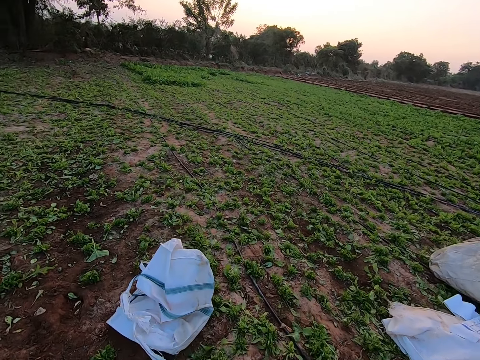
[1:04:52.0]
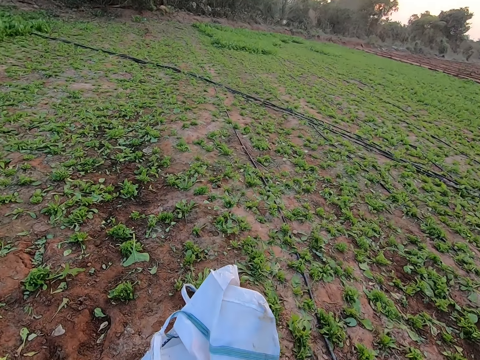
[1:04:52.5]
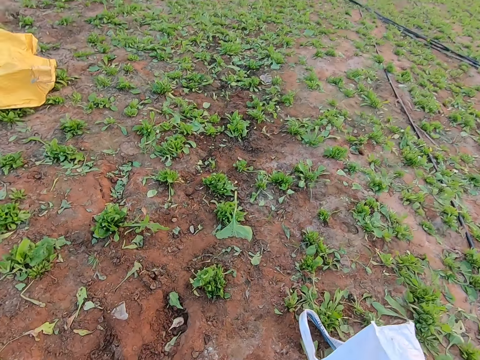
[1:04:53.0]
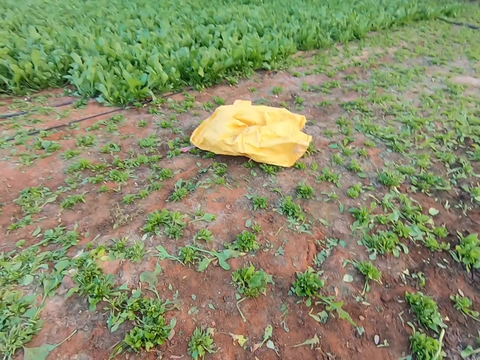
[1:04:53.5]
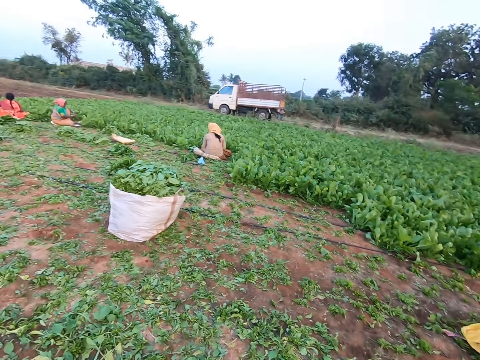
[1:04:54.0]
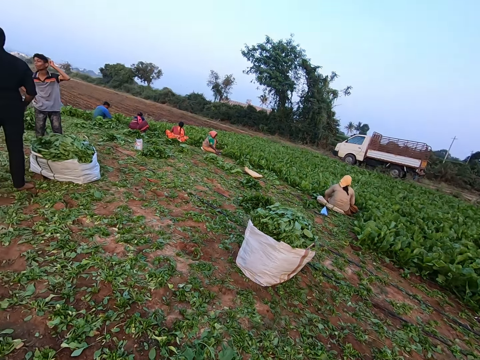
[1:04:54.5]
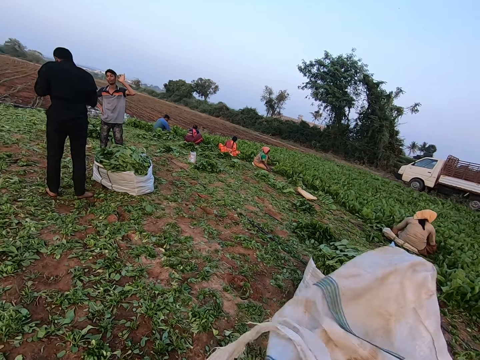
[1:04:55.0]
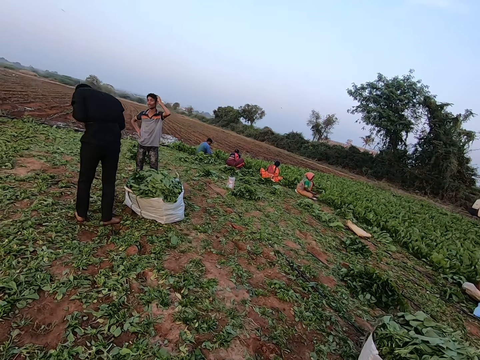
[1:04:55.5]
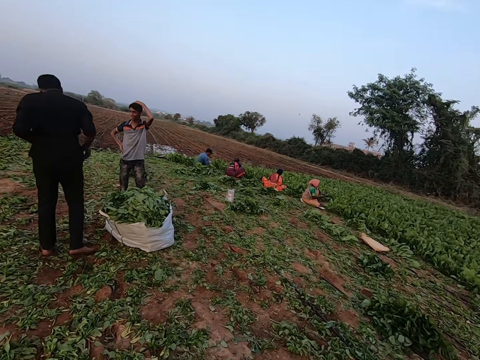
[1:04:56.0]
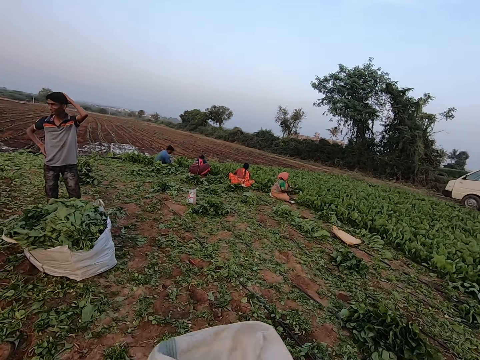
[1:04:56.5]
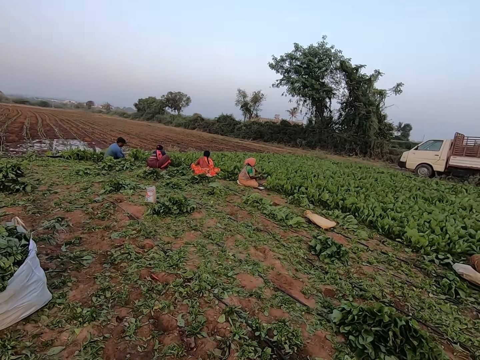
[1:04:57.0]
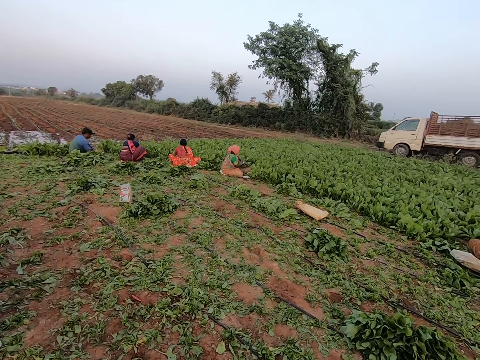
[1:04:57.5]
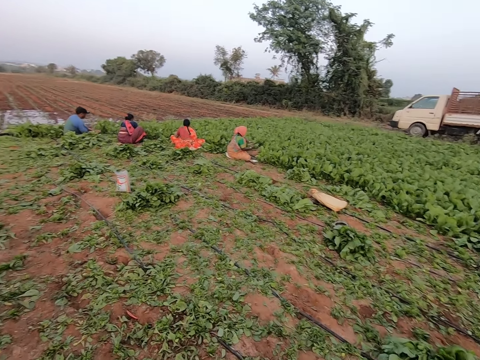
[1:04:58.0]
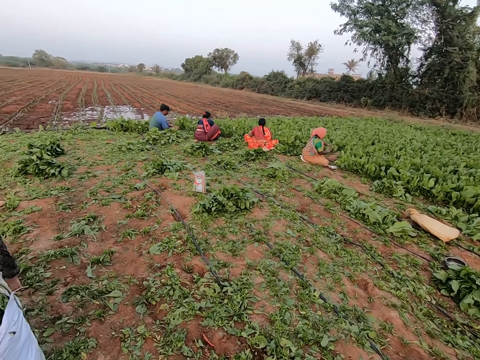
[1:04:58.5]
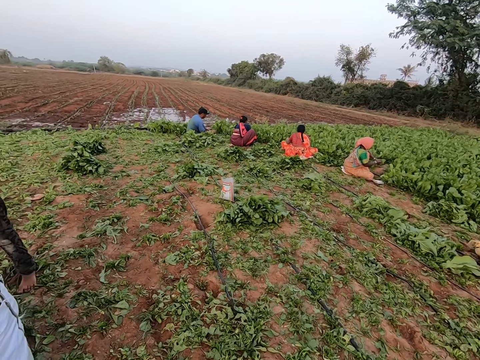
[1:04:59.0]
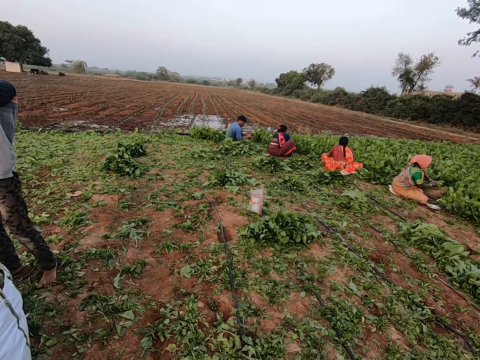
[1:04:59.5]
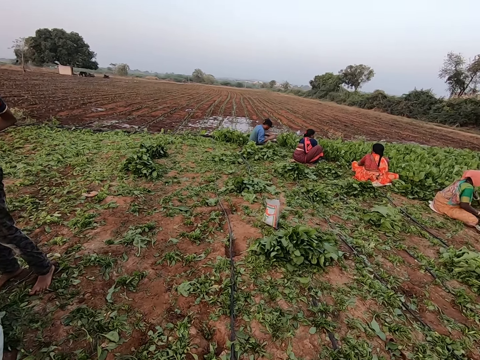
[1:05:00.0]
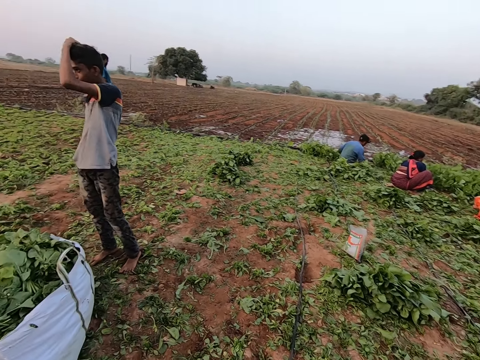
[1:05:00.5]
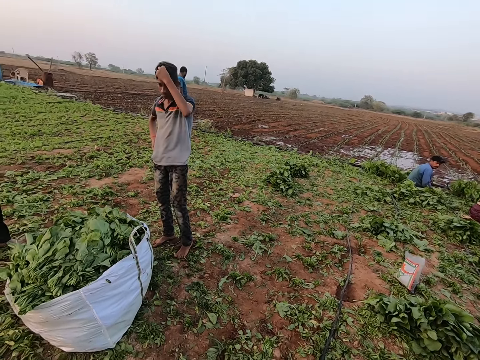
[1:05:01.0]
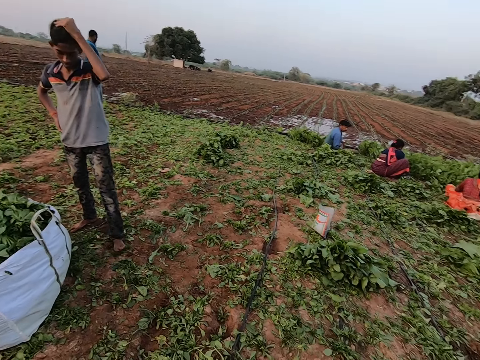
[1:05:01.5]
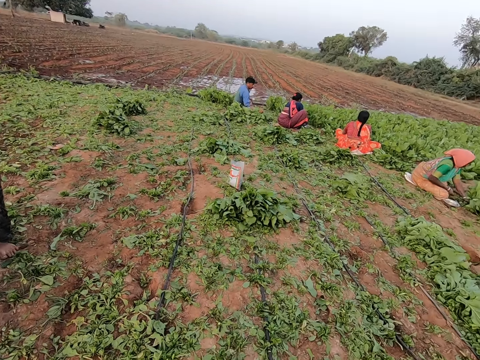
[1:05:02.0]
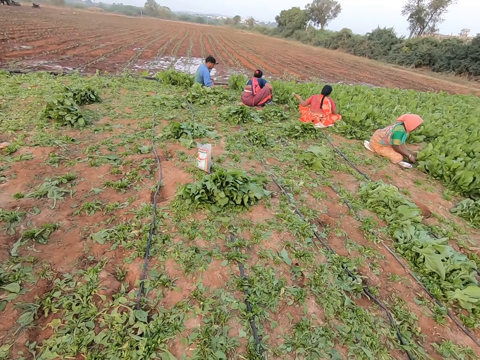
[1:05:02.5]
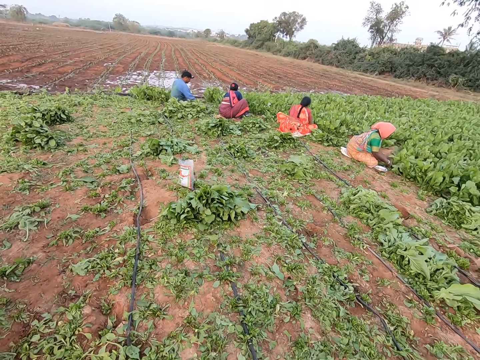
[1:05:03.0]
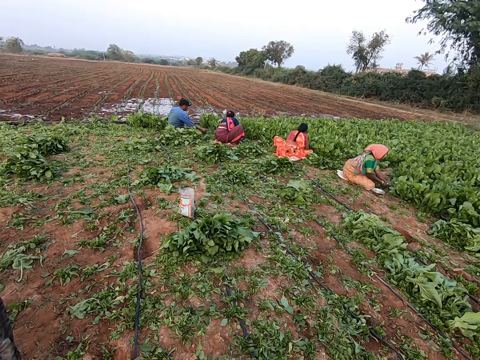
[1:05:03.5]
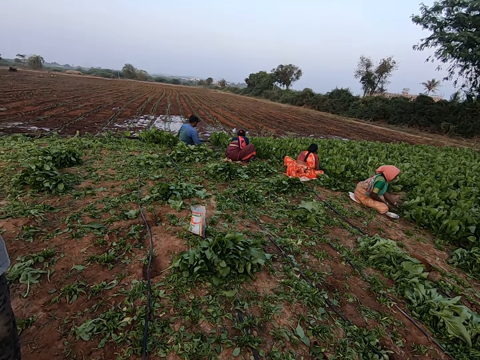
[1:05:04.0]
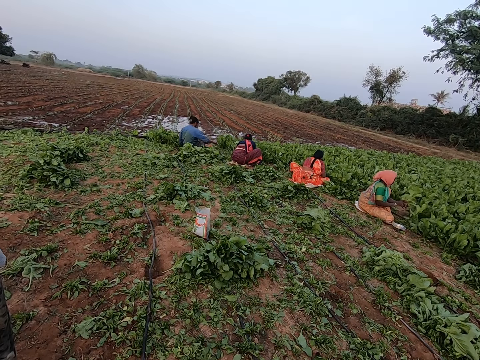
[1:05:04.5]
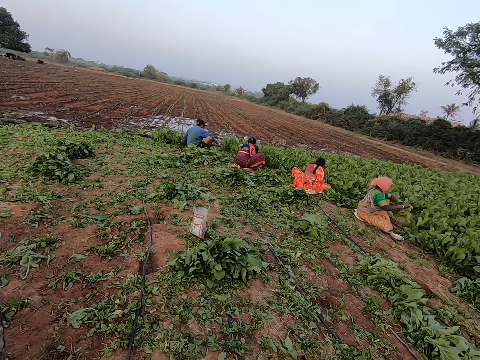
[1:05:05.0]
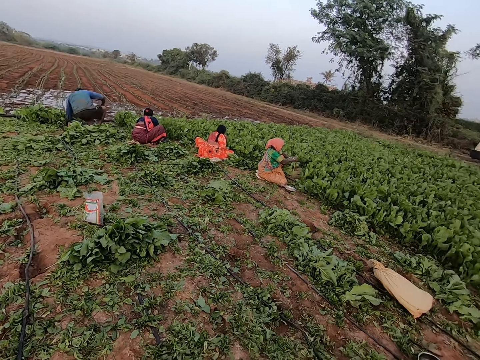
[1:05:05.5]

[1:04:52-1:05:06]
The camera wearer picks a sack on the ground with her right hand. She walks. She interacts with the man and the boy. She looks around.

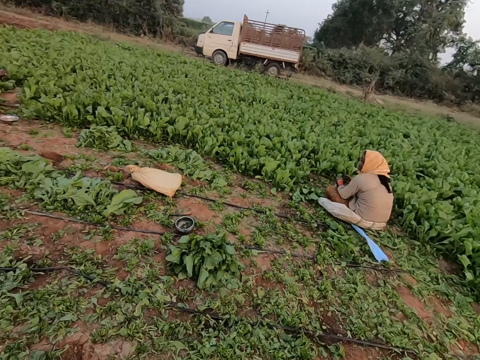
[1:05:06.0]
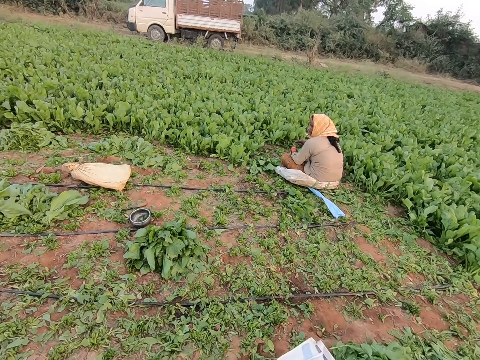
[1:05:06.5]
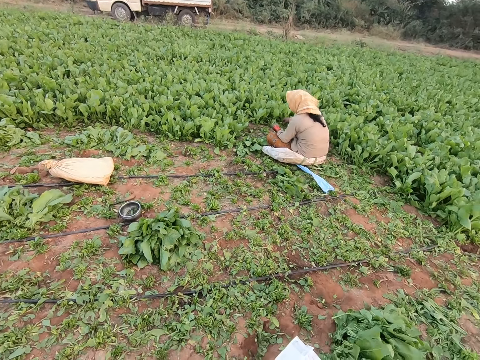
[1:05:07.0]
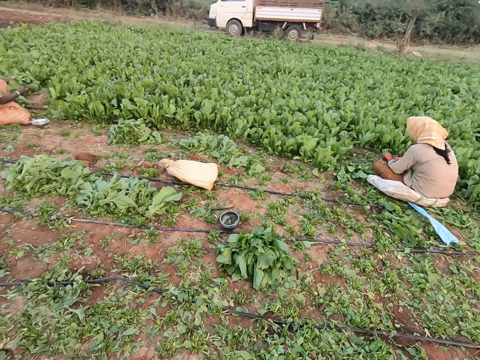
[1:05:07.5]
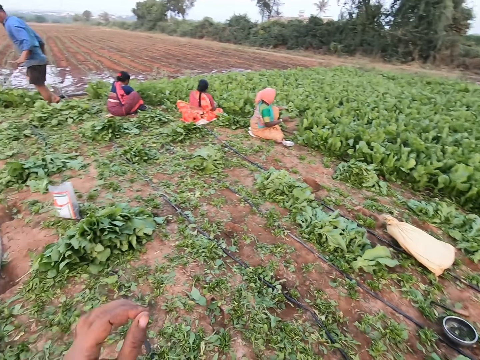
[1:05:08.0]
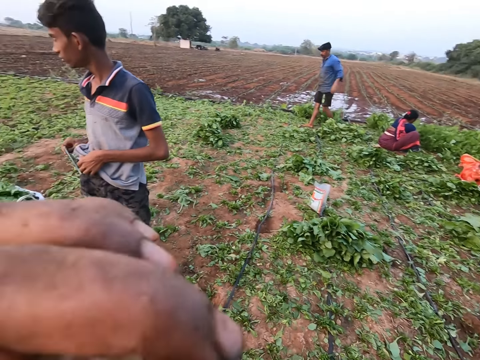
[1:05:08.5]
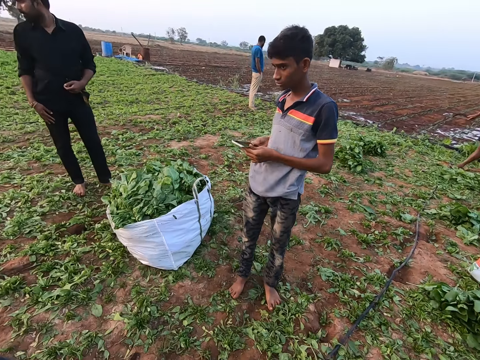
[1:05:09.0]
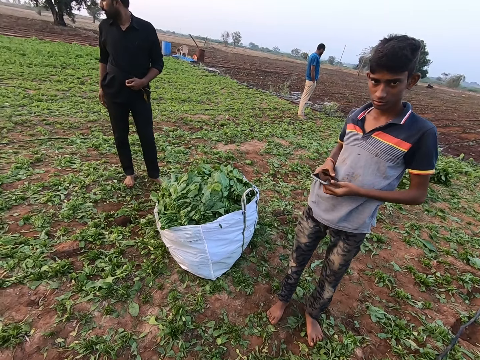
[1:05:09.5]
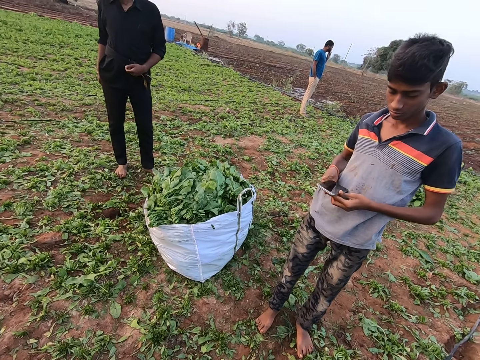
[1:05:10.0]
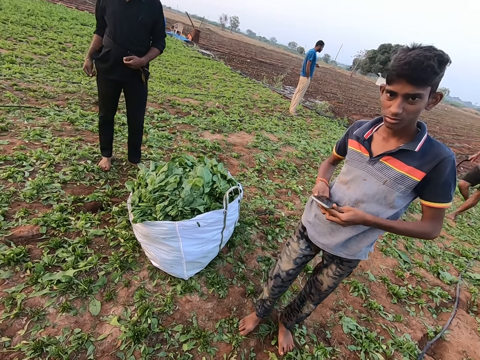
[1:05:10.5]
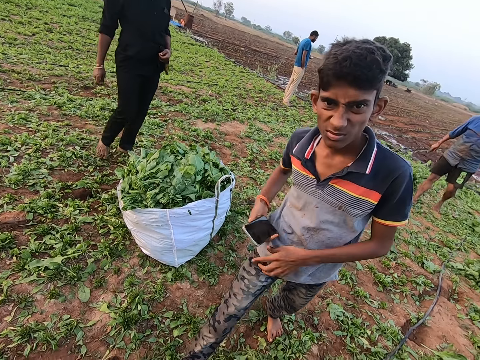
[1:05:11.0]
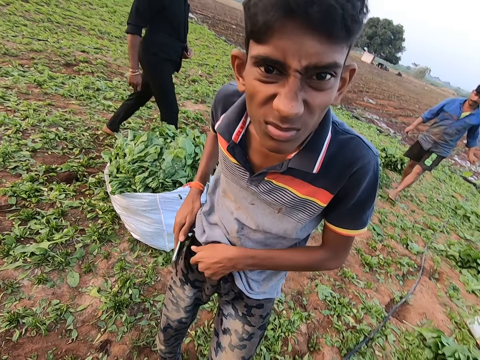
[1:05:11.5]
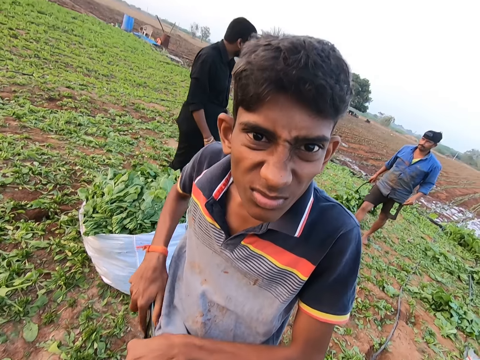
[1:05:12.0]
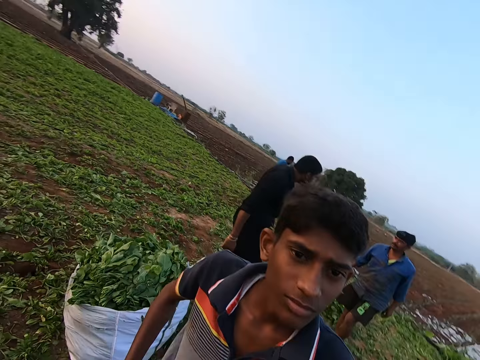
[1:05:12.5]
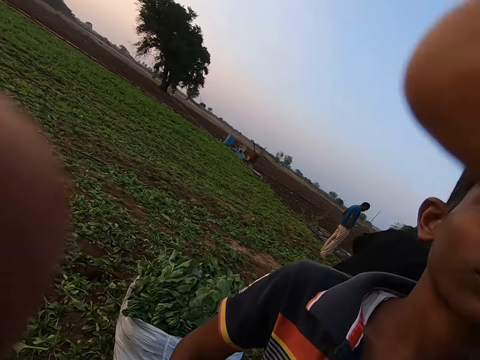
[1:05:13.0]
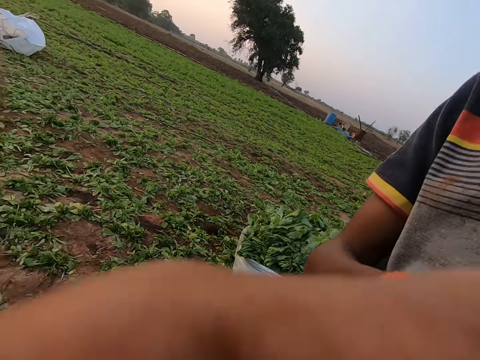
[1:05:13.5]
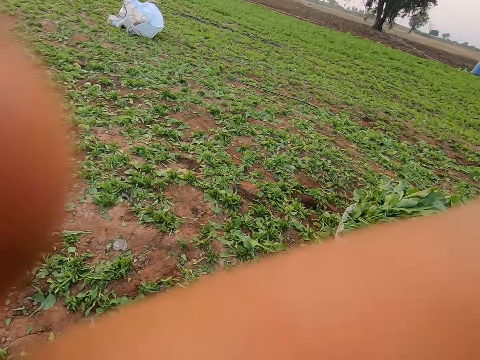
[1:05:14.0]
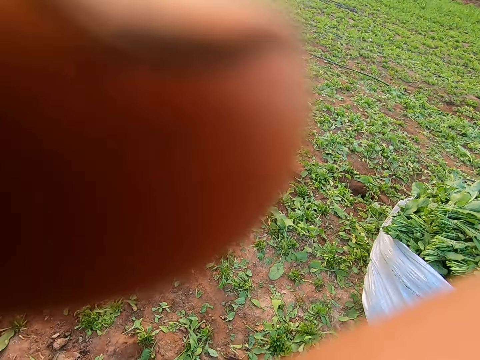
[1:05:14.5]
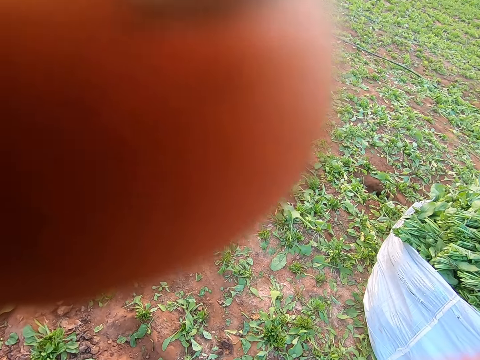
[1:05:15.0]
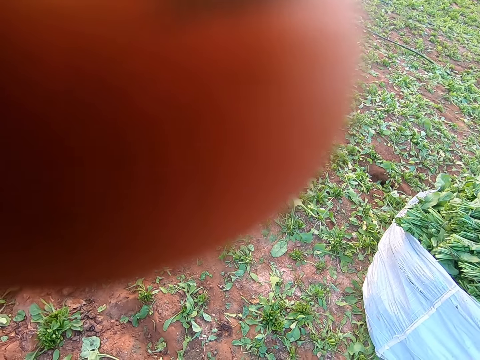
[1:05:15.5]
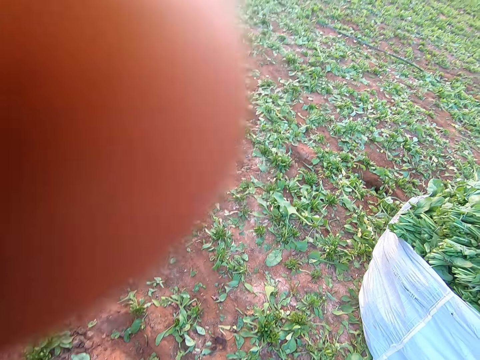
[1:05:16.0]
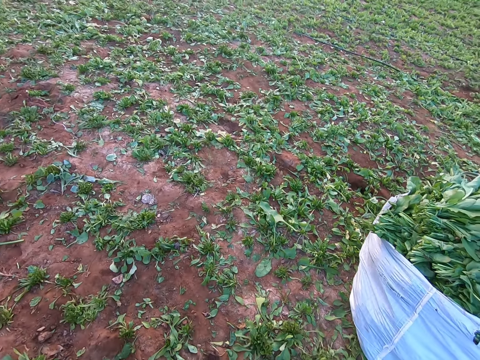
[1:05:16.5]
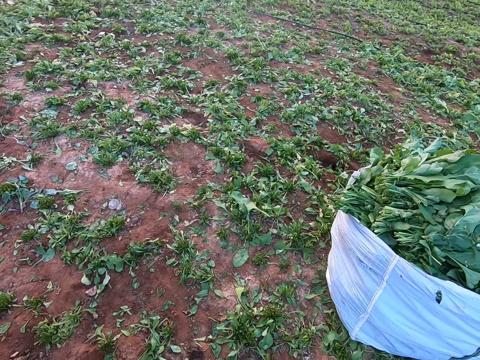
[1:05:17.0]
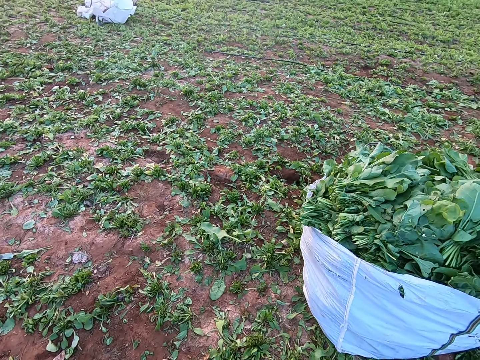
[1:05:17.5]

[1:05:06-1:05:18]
The boy holds a phone with his right hand. The camera wearer touches her face with her left hand. She lifts her hand. The boy holds the phone with both hands. The boy operates the phone with his right hand. The boy raises his shirt with his left hand. The boy puts the phone in his right hand in his pocket. The camera wearer looks around. She transfers the camera on her head with both hands to the boy. The boy interacts with the camera wearer.
